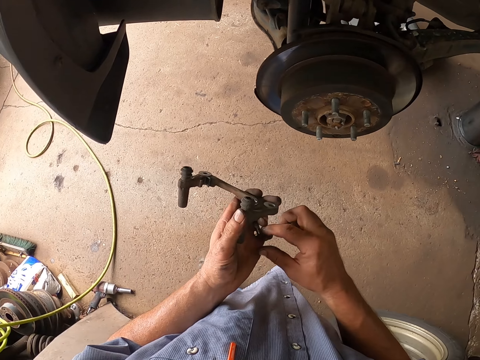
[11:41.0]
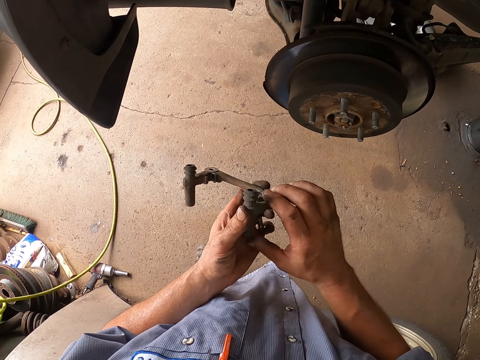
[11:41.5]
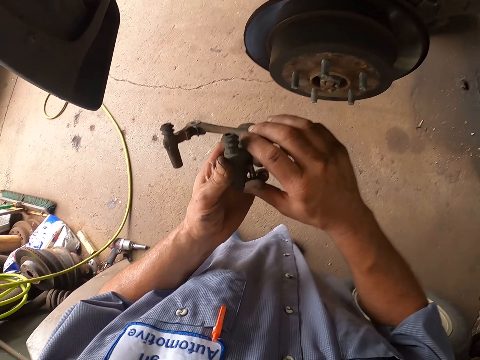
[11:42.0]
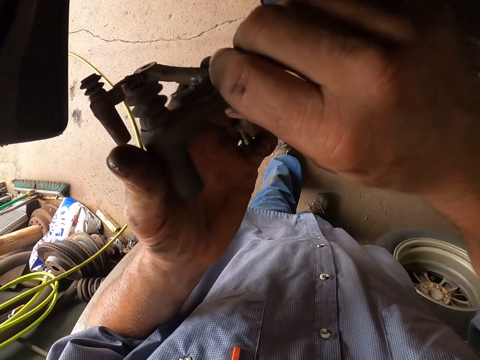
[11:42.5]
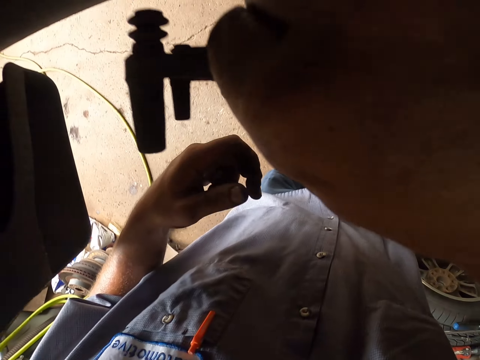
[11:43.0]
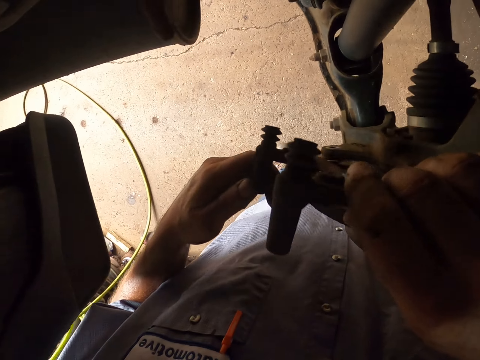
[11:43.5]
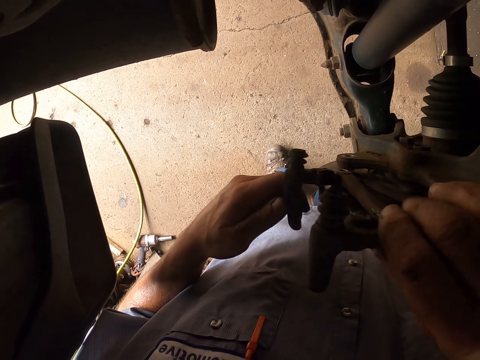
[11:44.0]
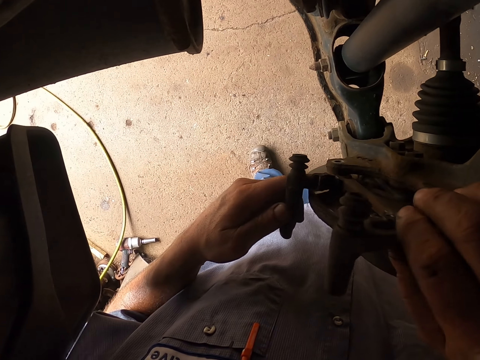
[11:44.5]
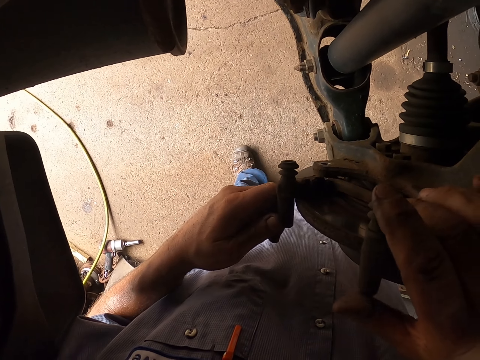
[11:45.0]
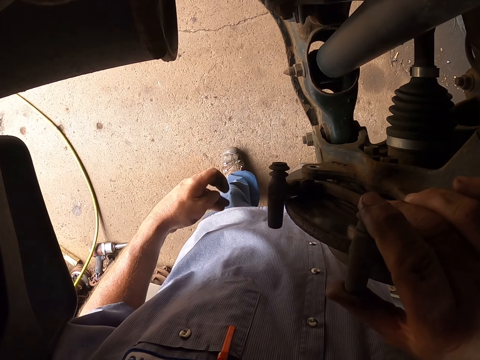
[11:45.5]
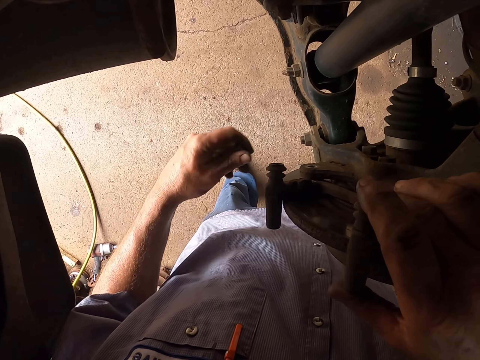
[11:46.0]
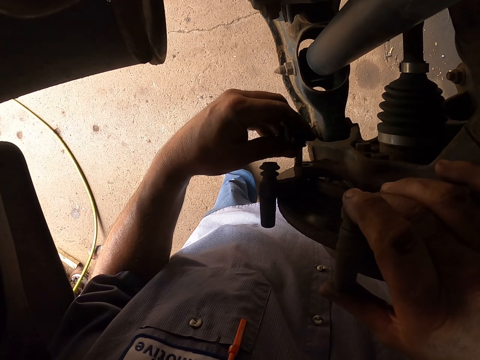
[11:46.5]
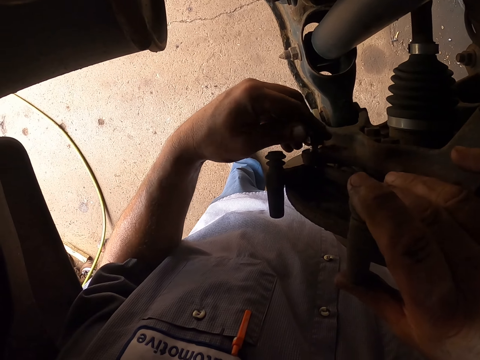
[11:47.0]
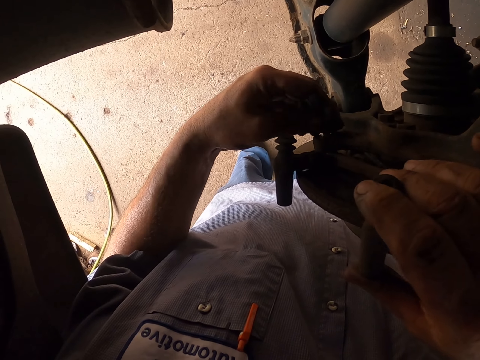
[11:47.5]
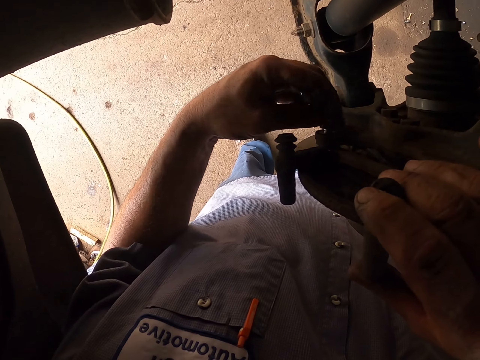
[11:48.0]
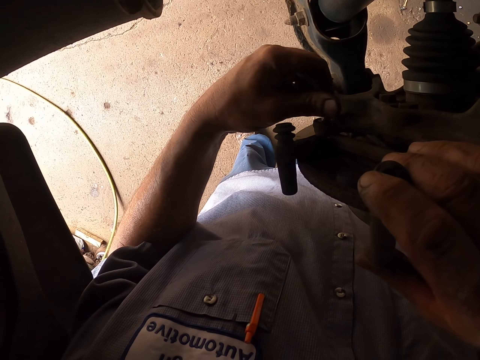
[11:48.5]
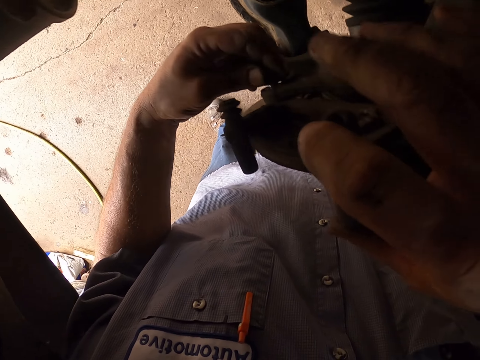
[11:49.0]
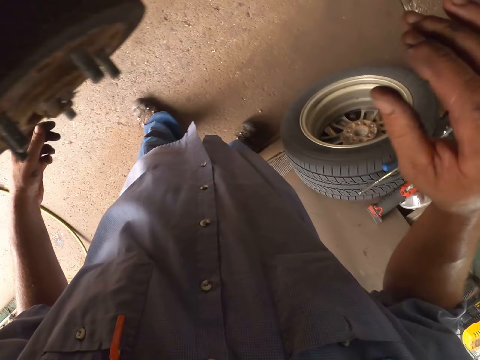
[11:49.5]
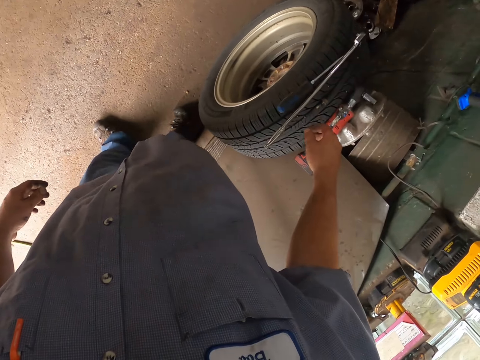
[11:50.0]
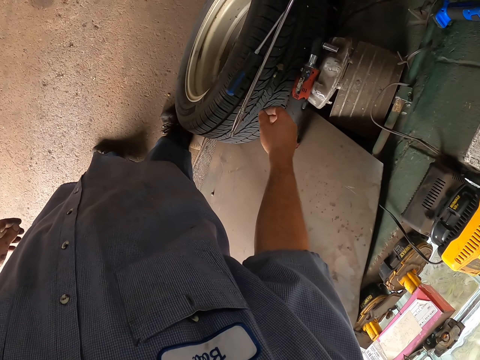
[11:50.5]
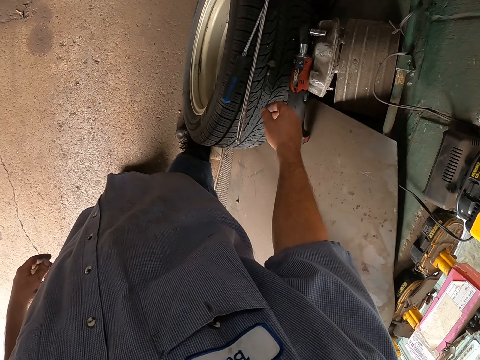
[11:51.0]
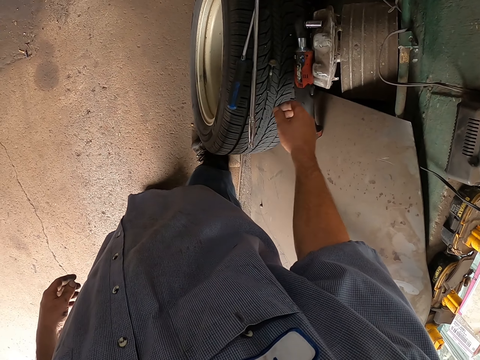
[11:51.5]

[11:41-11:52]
The camera wearer puts the bolt on the left hand. They pick the metal or clamp from the left hand. They fix the metal on the wheel brake. They fix the clamp on the vehicle with the bolt. They adjust the bolt on the brake wheel. They remove their hand from the brake wheel. They stand beside the tire.

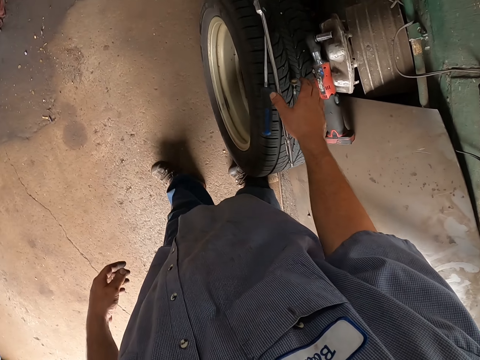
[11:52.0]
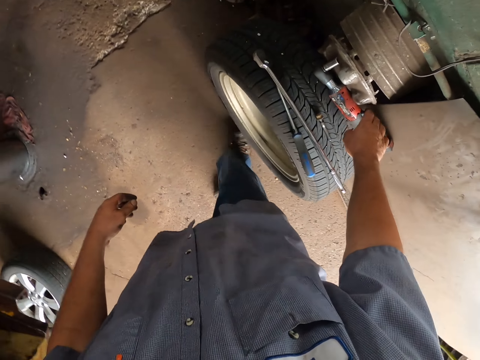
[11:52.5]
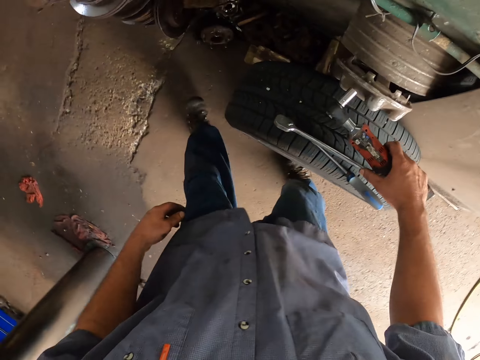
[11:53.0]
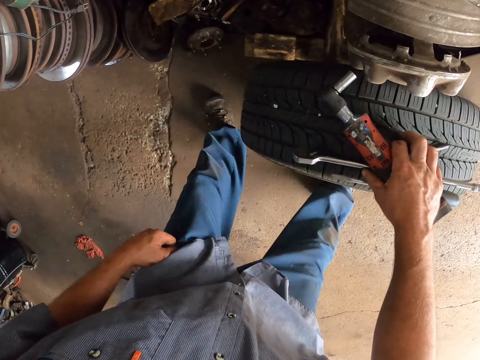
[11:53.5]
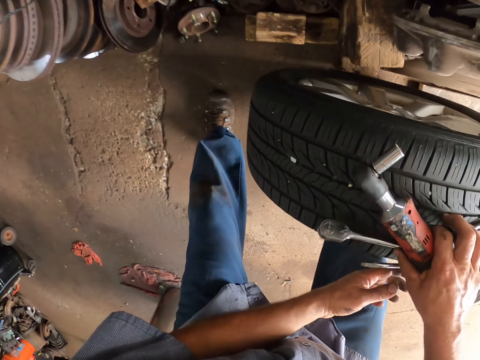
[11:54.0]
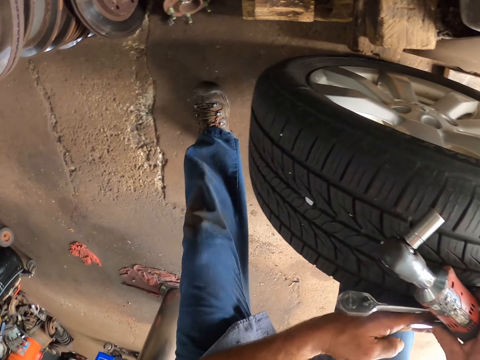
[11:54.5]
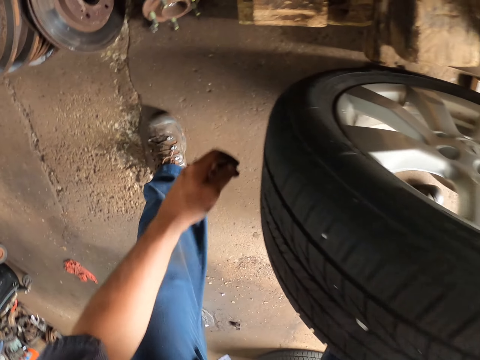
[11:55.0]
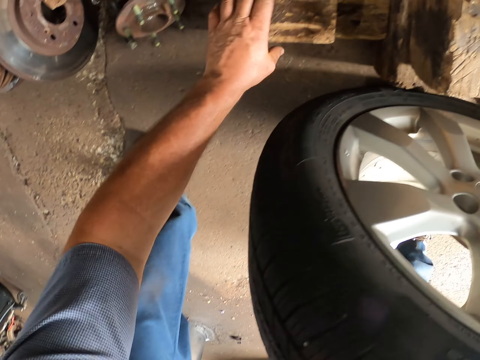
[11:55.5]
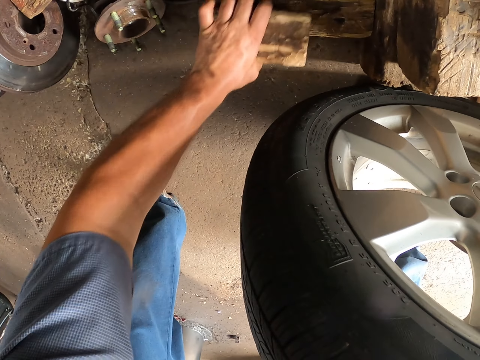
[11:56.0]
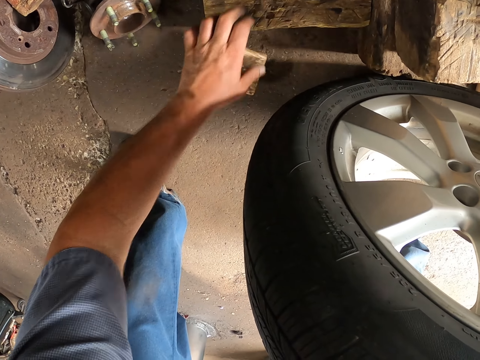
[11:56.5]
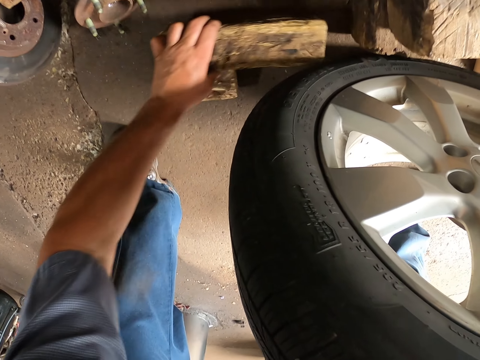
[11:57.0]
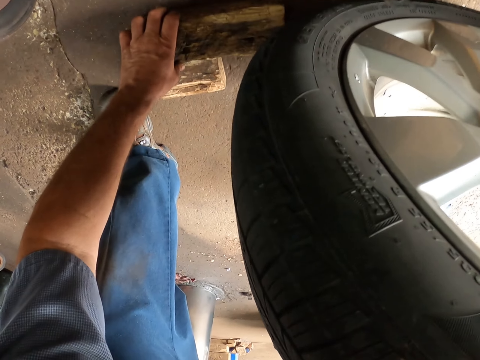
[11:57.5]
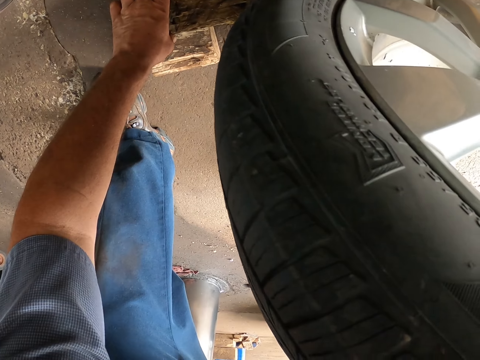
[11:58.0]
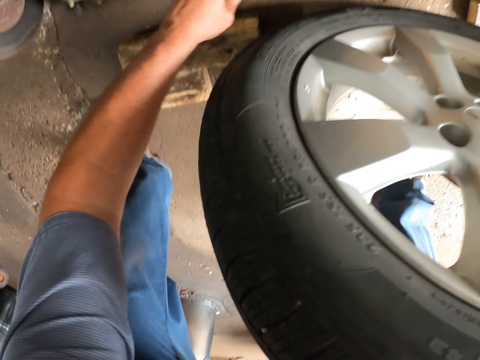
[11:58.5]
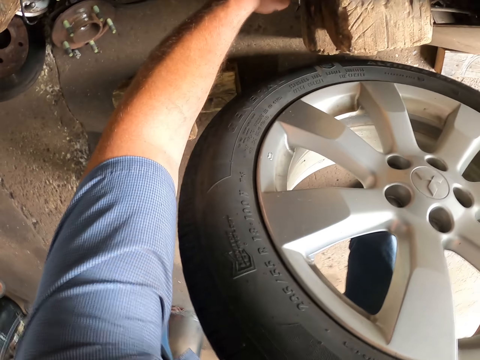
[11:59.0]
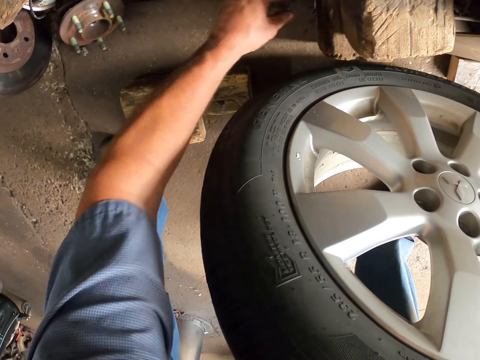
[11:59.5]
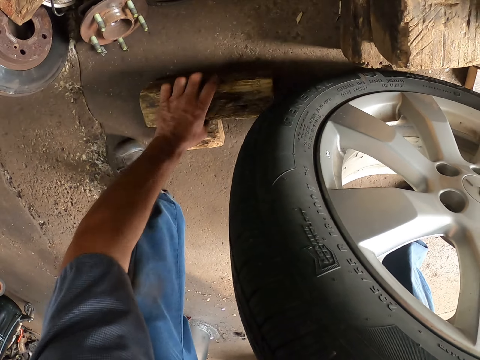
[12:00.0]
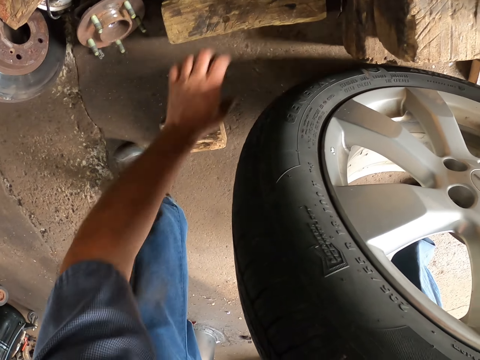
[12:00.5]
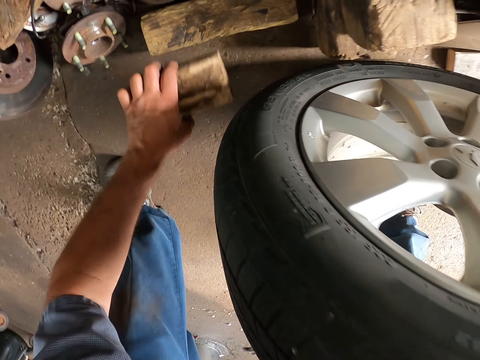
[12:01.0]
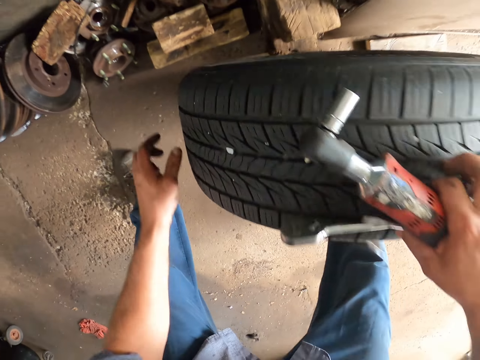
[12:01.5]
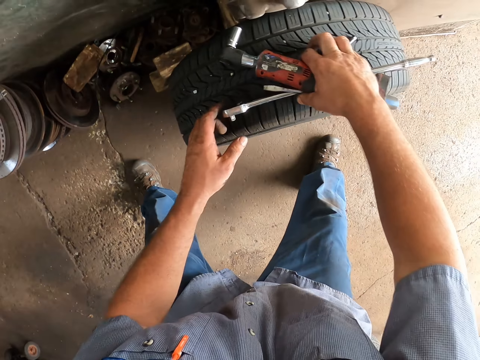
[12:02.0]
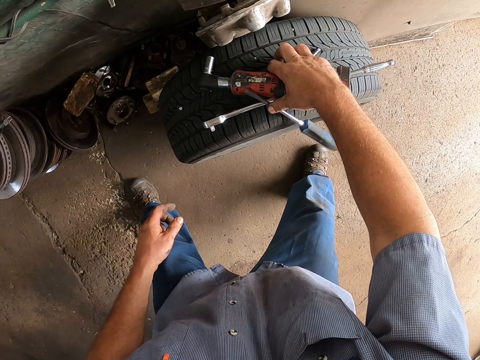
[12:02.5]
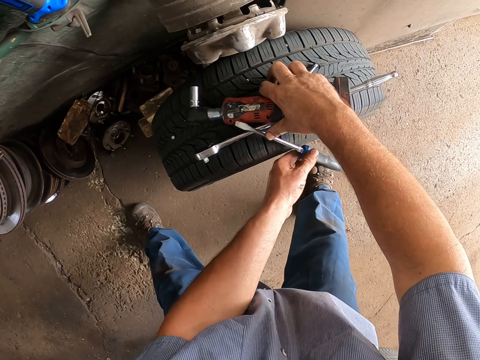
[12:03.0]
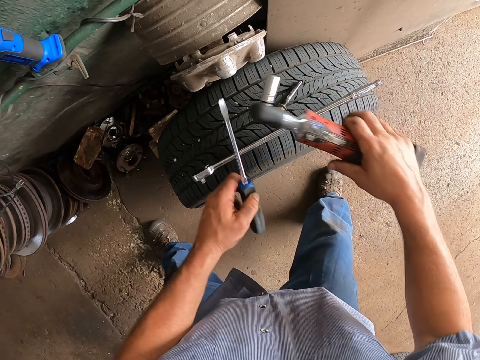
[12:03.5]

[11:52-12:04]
The camera wearer moves beside the tire. They pick up a soldering iron on top of a vehicle wheel. They bend the vehicle wheel. They move the tire. They pick up a piece of timber. They put pieces of timber on the floor. They move the timber on the floor. They hold tools and the tire in the right hand. They pick up a screwdriver with the left hand. They hold the screwdriver with the left hand.
